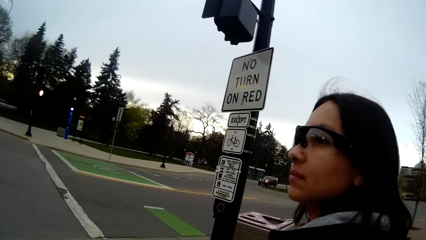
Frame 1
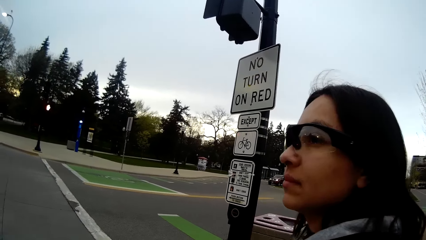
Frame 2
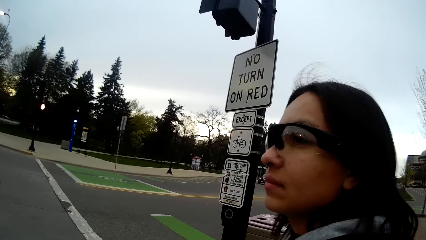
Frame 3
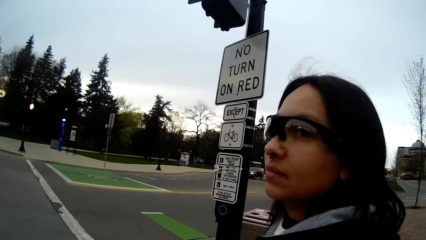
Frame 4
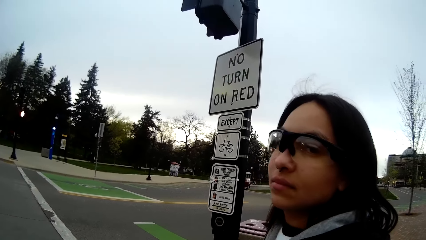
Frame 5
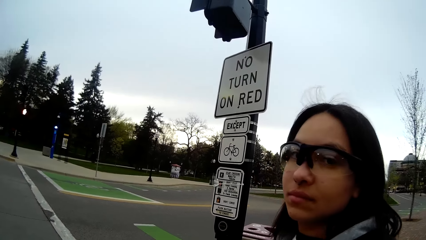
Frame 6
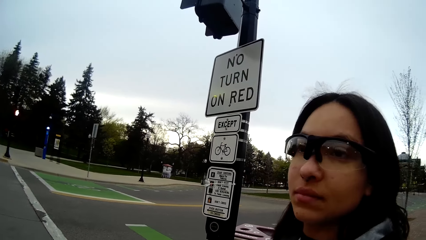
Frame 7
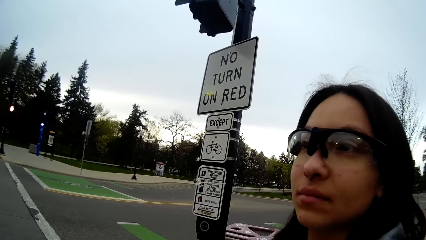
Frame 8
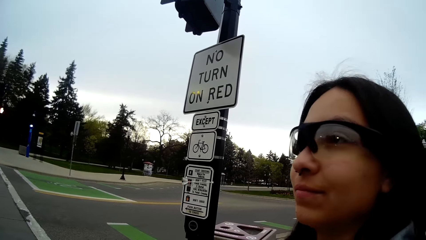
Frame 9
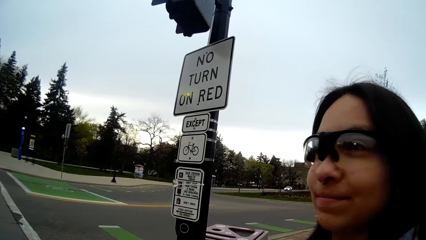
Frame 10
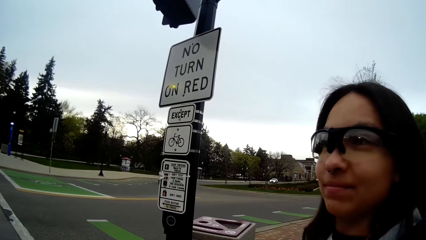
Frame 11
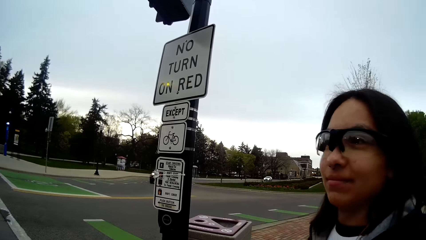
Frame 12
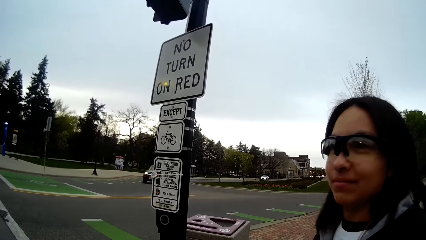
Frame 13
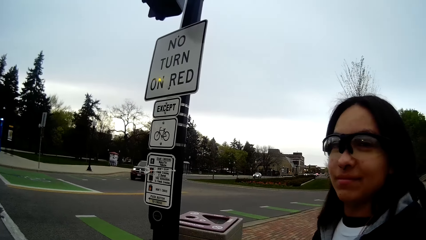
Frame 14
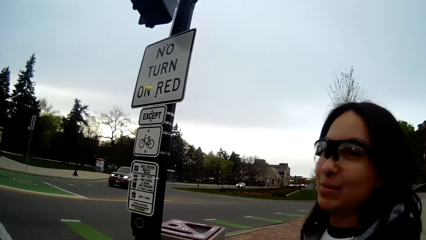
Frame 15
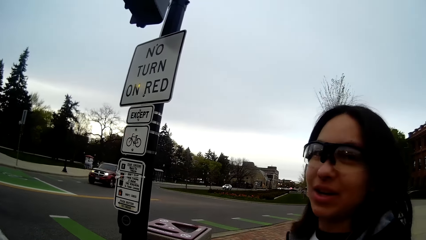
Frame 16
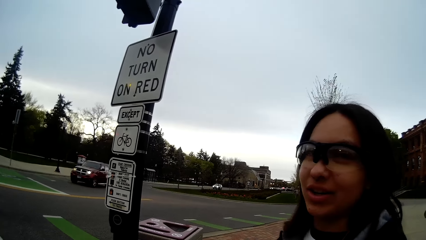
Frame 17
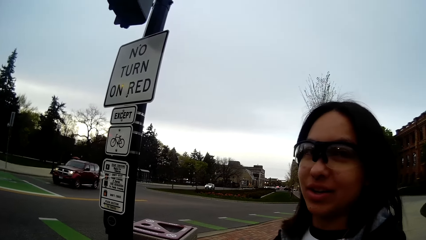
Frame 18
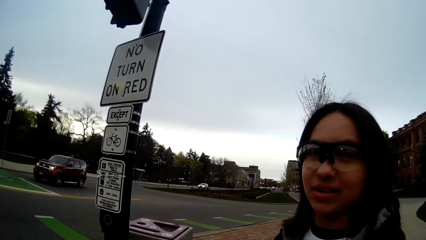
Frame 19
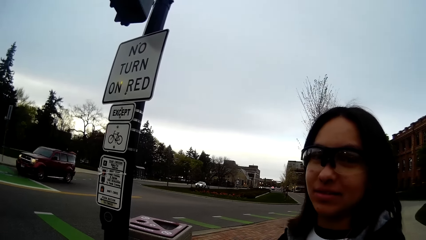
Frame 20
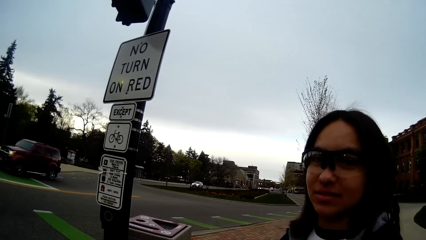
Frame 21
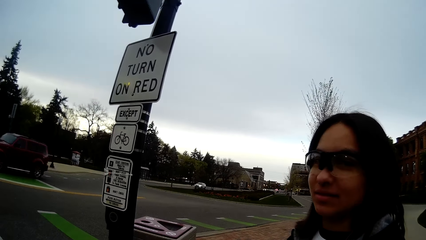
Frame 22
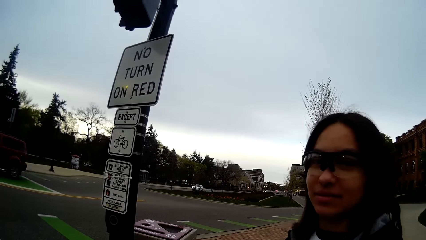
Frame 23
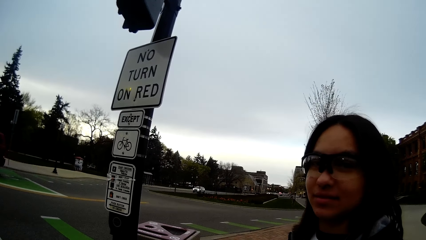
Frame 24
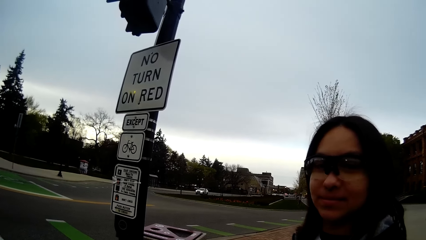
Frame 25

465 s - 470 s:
The camera wearer interacts with a woman.

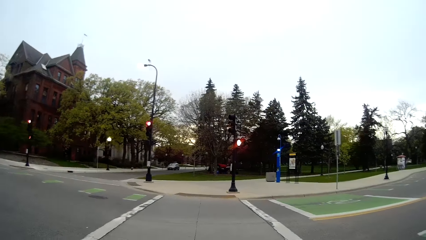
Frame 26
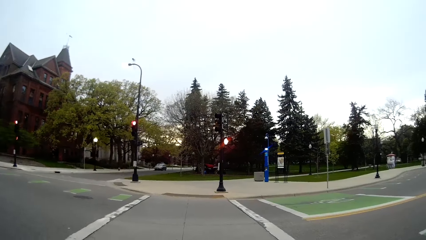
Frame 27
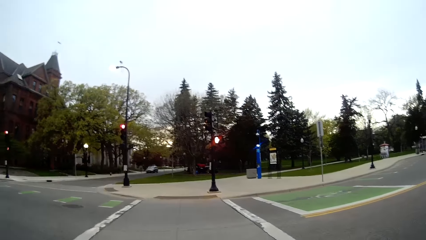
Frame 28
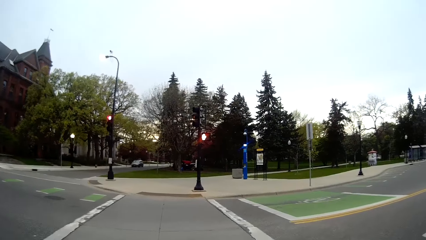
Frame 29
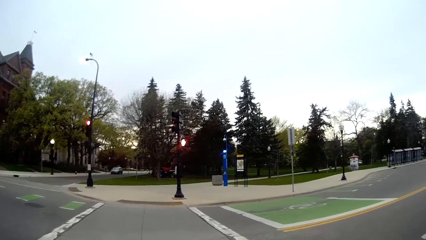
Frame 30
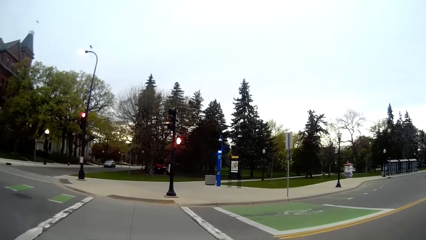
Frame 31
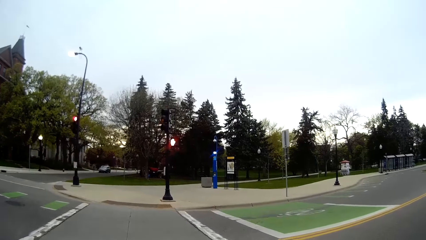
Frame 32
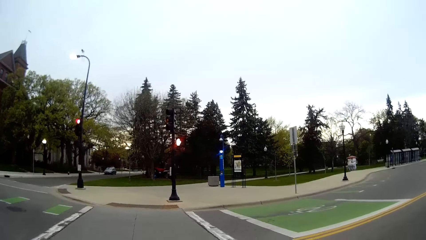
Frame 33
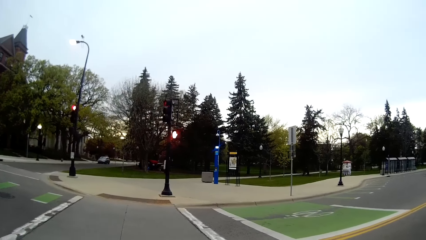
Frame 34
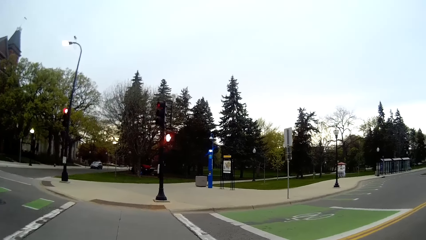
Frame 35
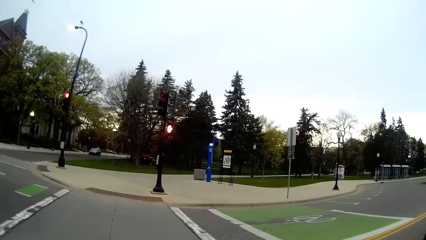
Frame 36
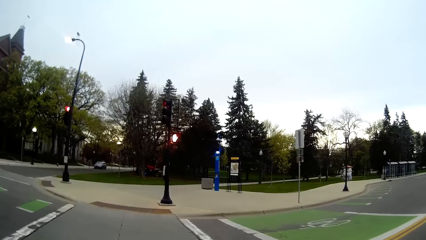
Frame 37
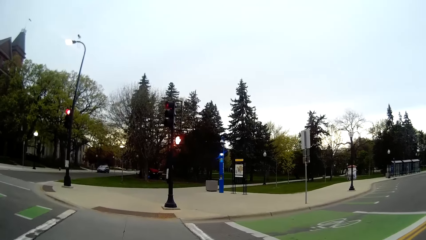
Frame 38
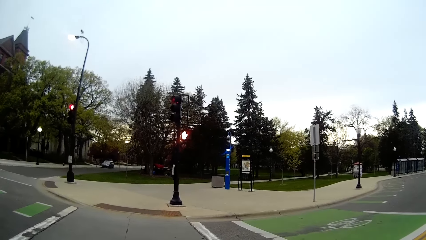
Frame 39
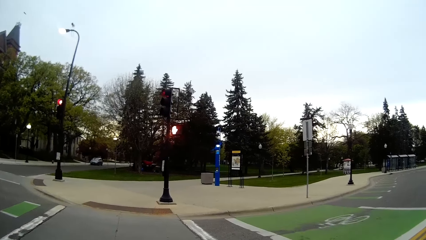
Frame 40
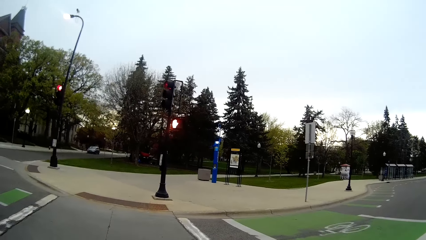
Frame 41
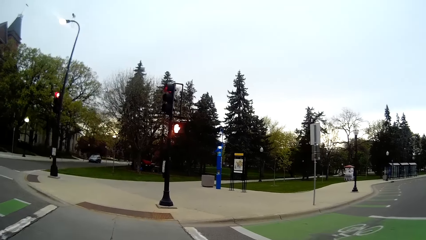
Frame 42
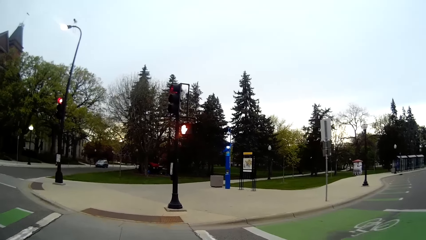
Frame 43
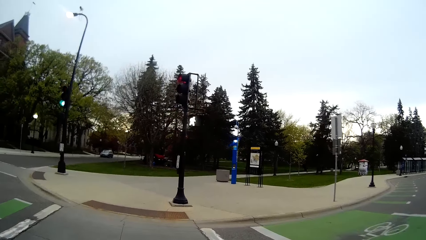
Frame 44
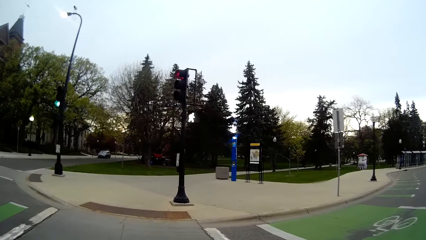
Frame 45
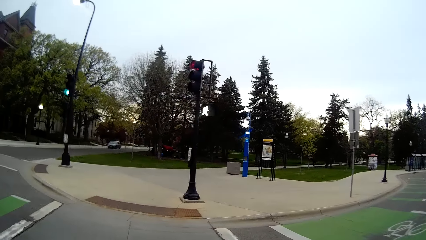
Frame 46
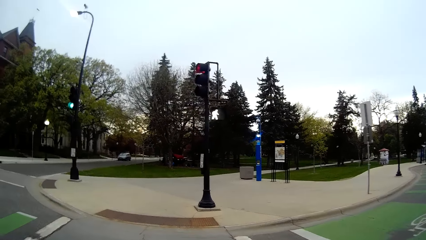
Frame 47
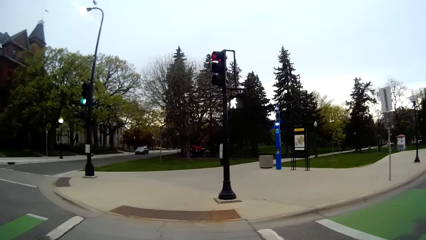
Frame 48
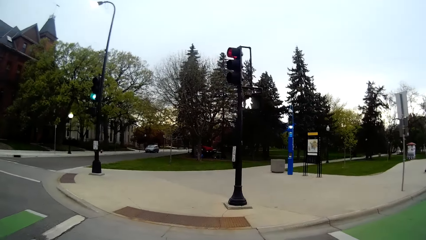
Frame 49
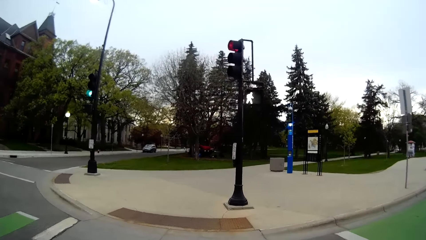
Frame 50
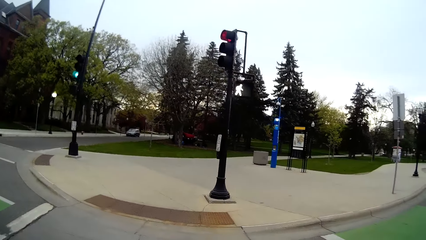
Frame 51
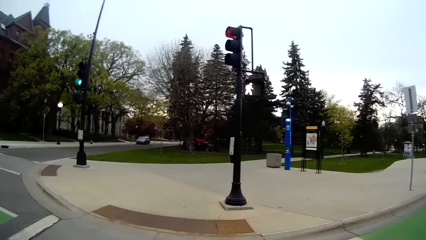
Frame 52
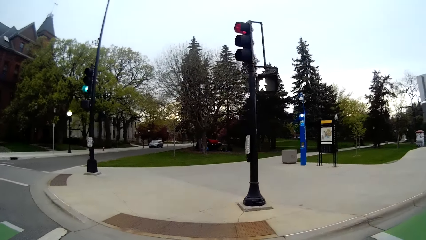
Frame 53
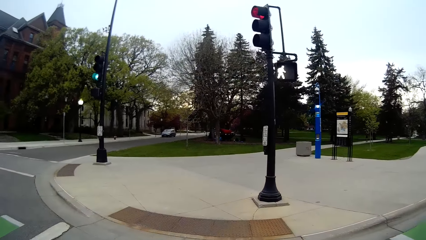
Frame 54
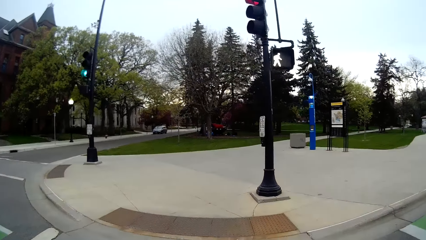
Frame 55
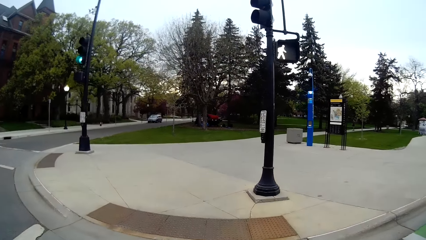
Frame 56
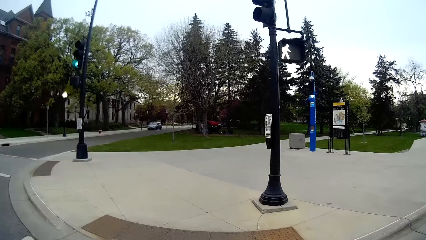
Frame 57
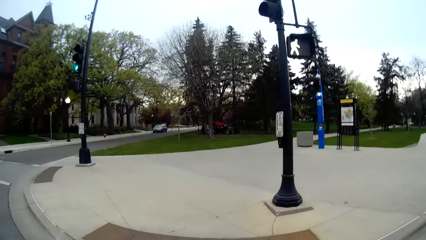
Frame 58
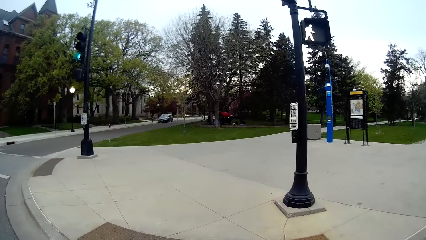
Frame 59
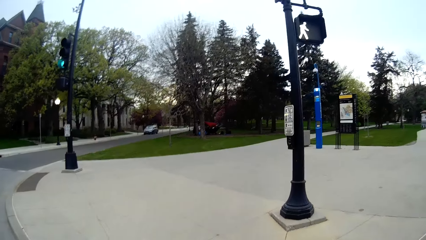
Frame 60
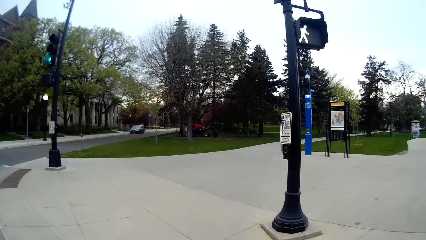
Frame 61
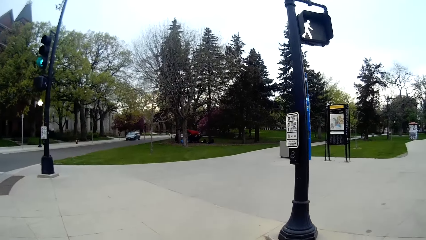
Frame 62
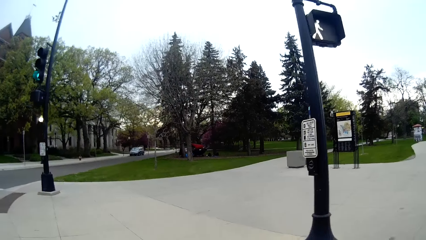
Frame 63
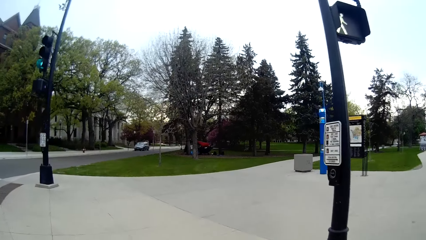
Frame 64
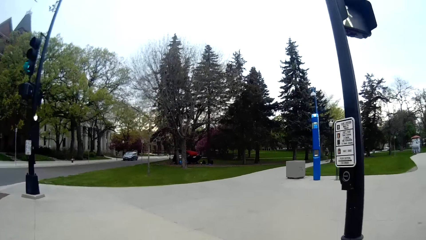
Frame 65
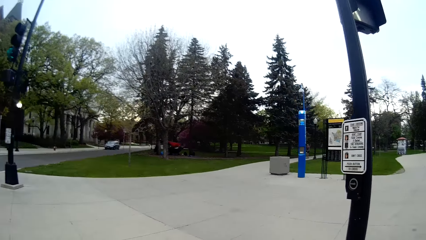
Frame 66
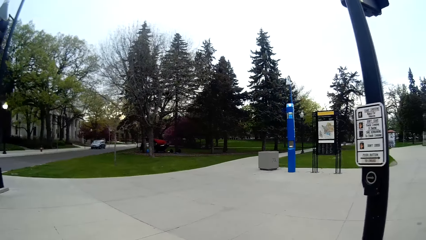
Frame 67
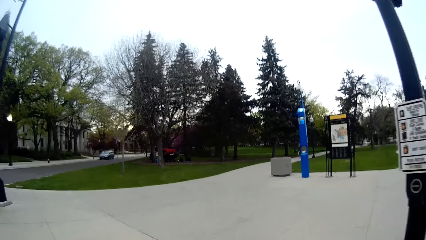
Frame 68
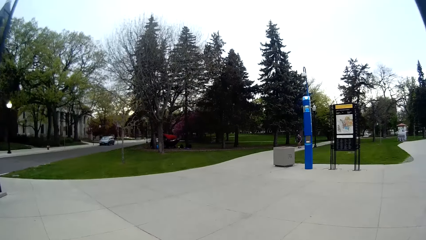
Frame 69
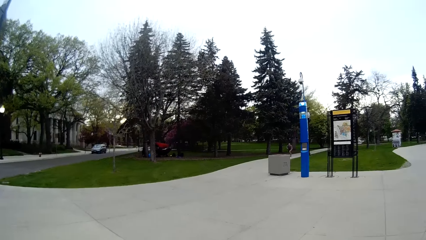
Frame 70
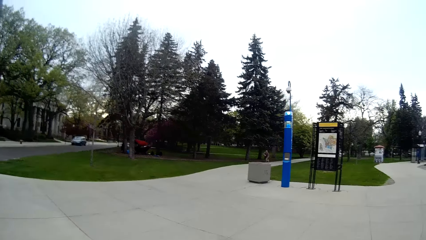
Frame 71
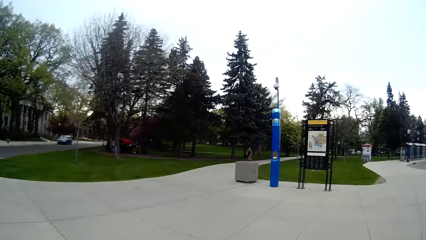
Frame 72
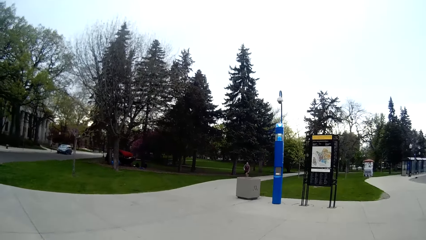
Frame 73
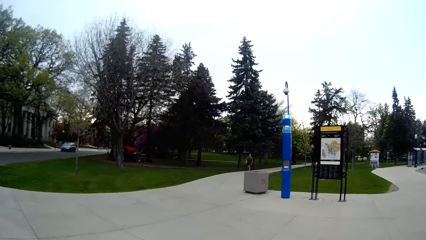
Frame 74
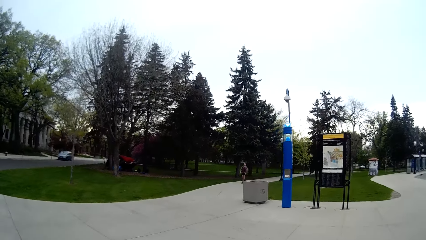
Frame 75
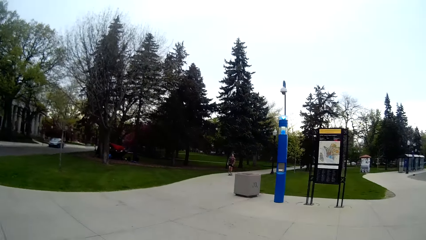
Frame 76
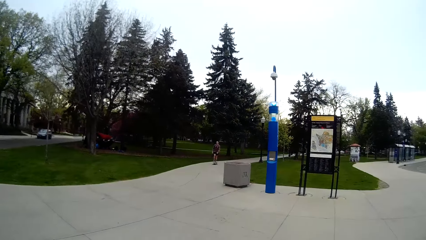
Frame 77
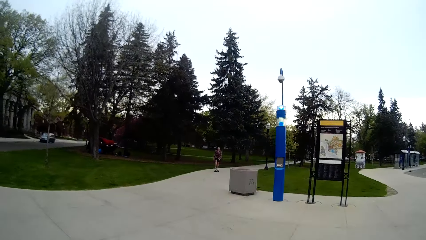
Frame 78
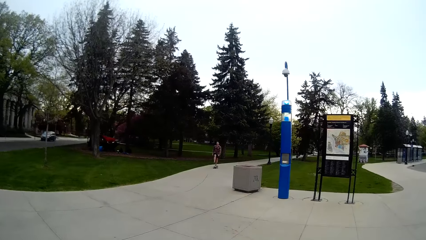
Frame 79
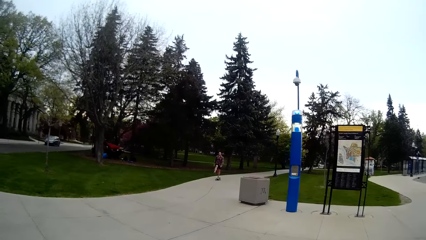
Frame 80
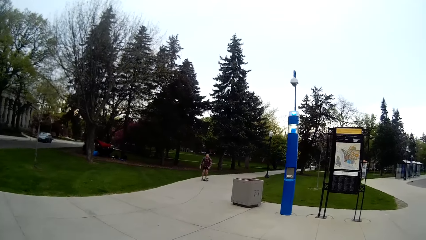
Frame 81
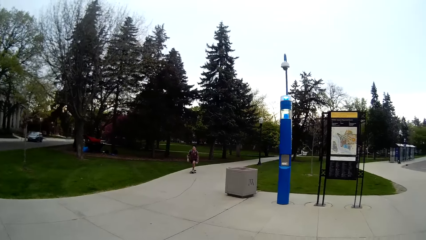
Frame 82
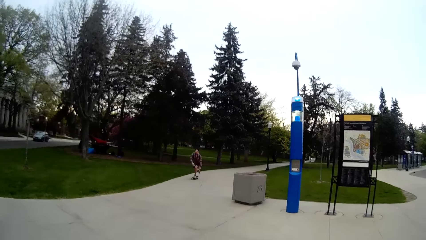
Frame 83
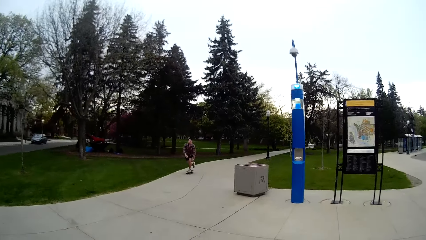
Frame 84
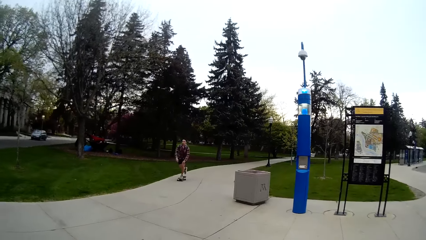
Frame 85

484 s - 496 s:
The camera wearer crosses the road. They walk past a traffic light.
